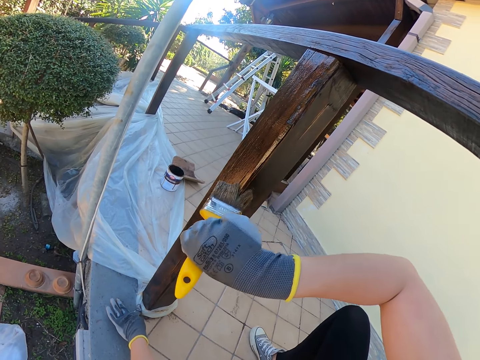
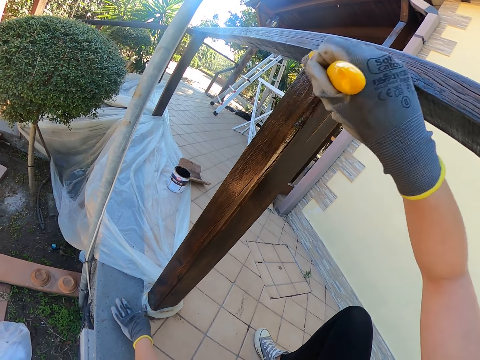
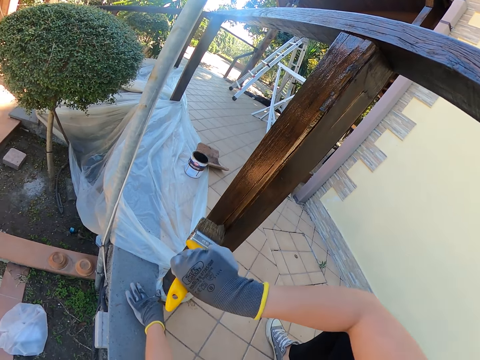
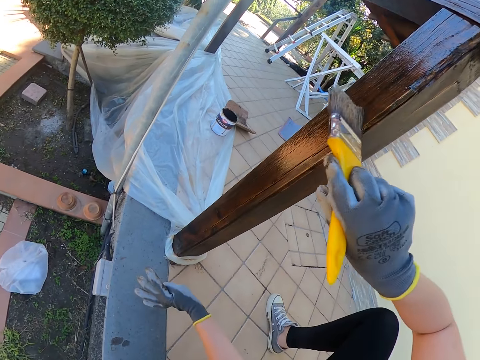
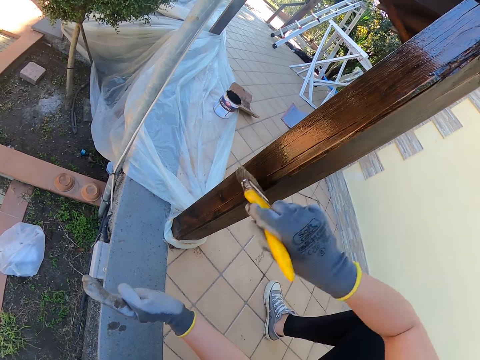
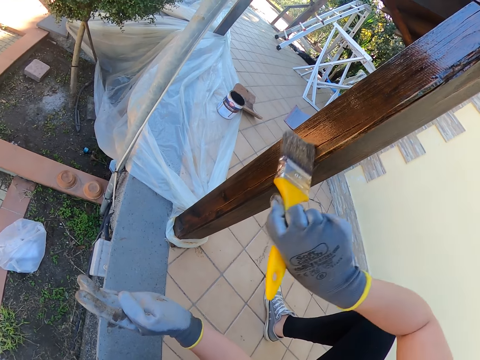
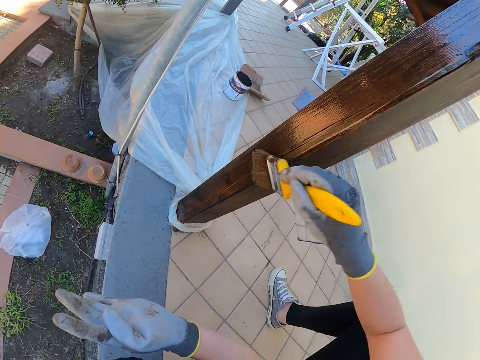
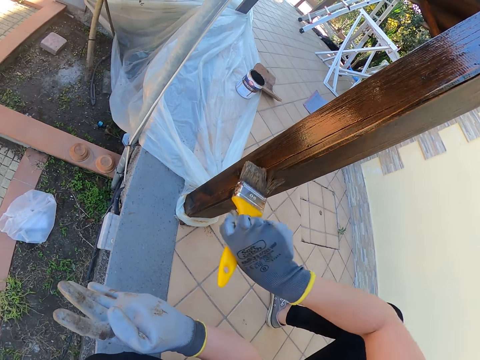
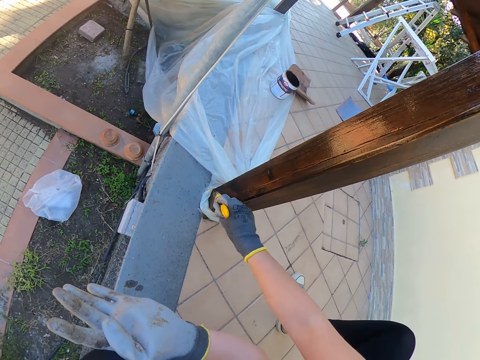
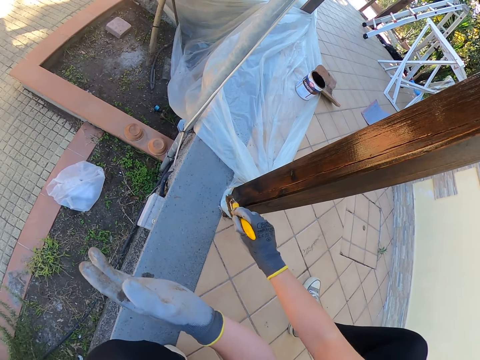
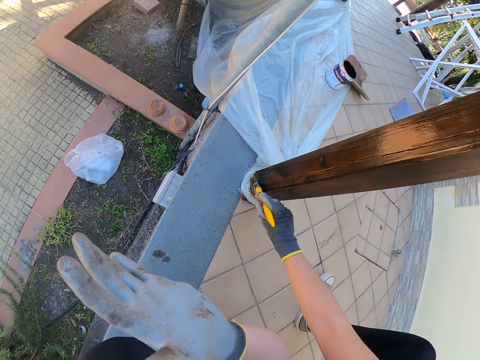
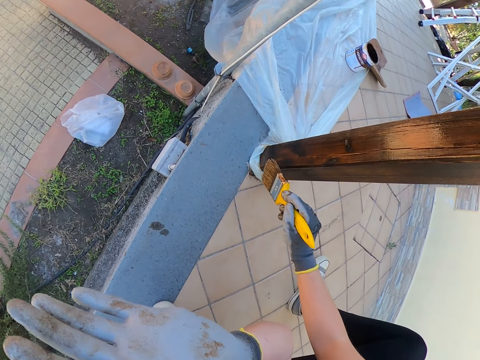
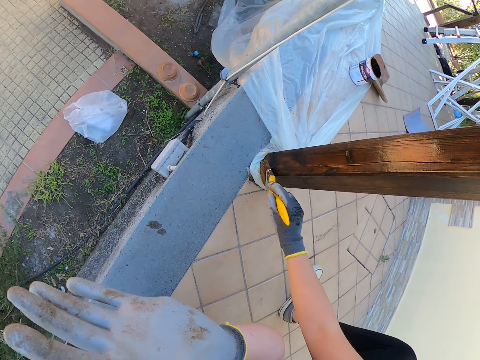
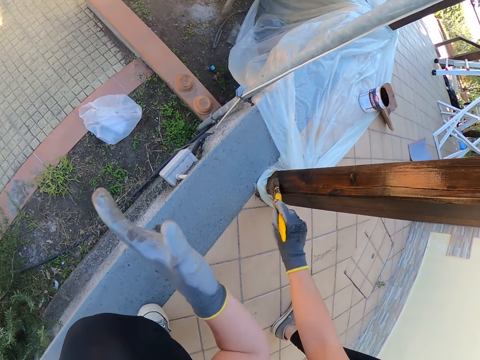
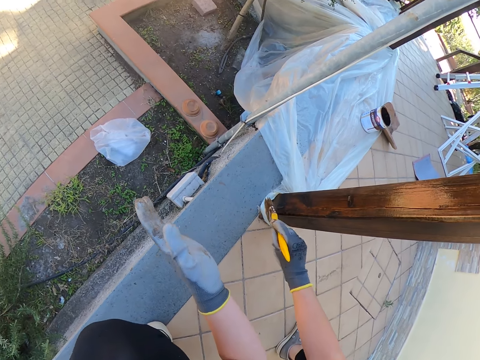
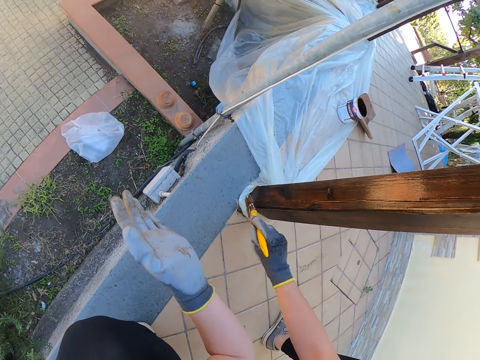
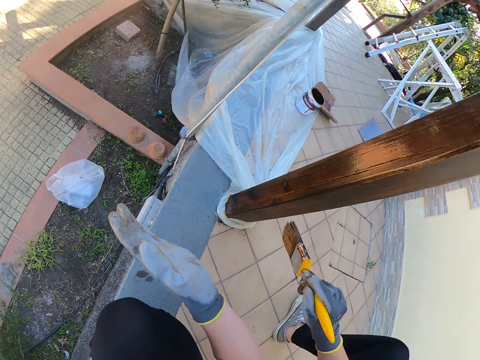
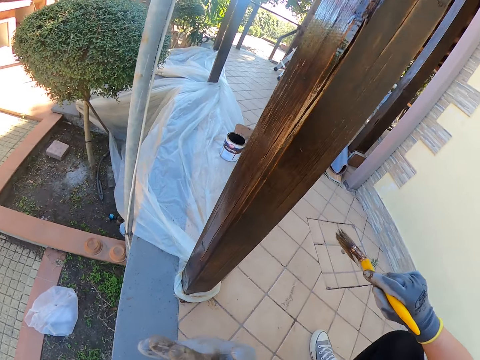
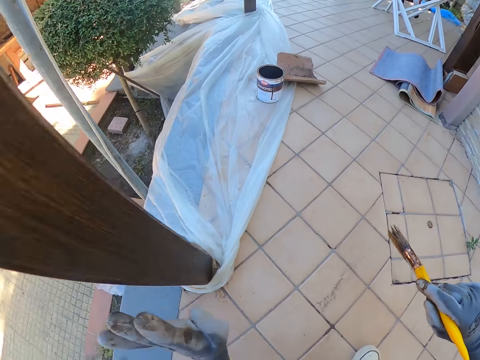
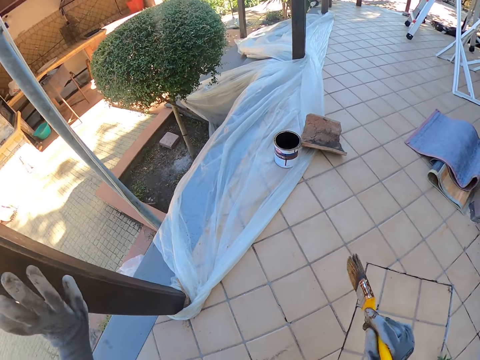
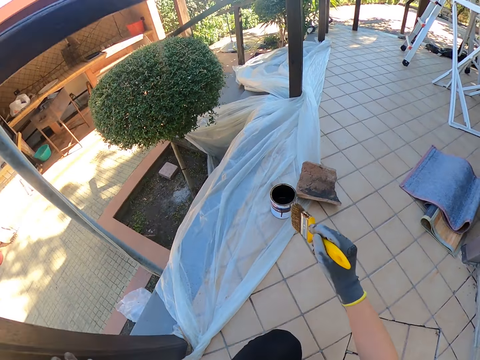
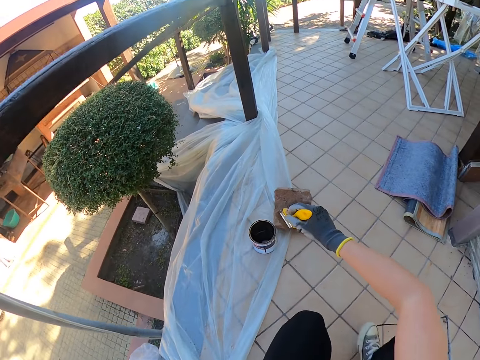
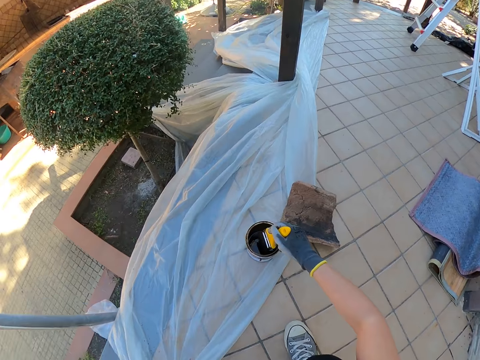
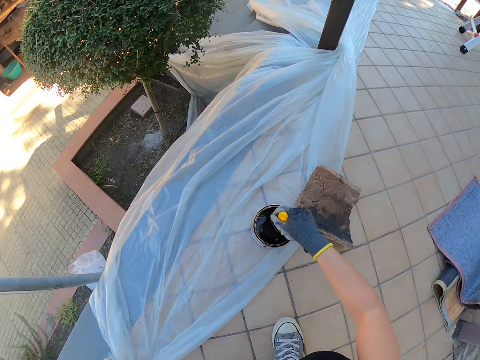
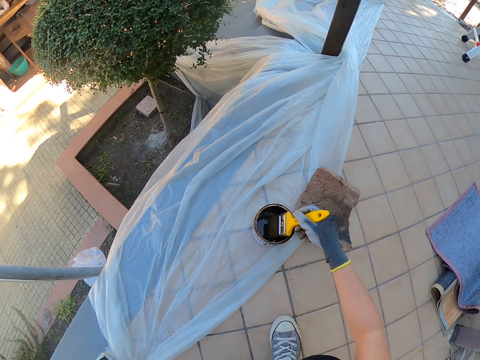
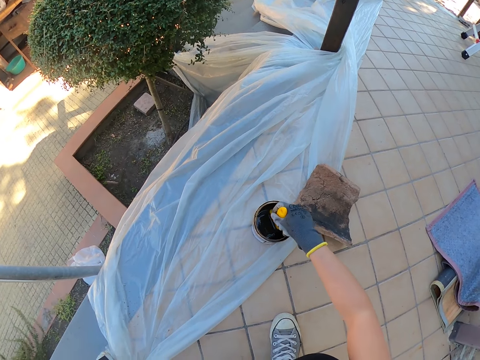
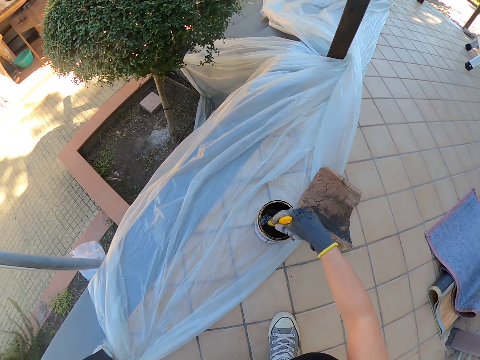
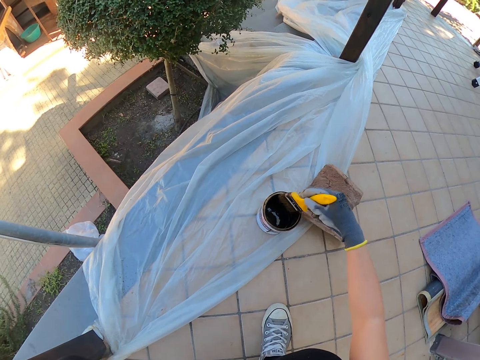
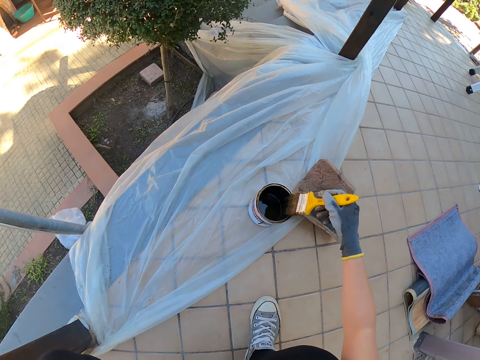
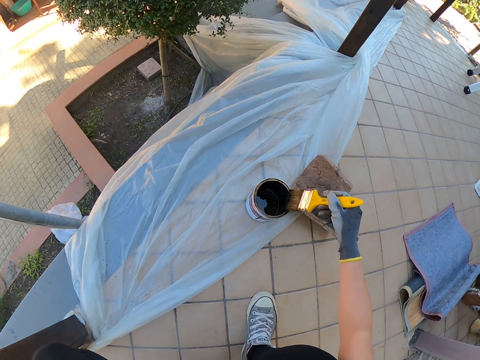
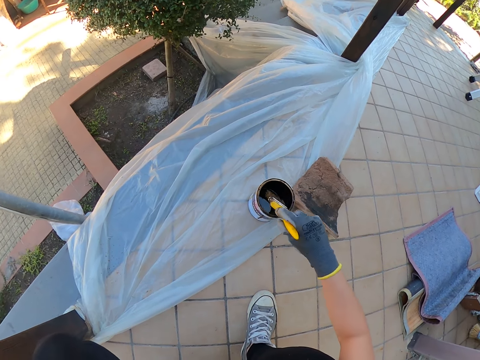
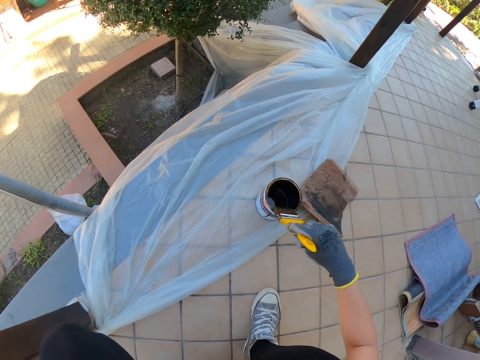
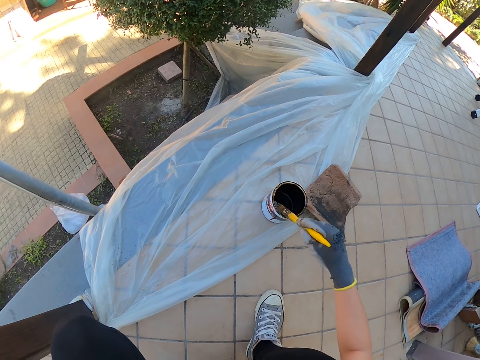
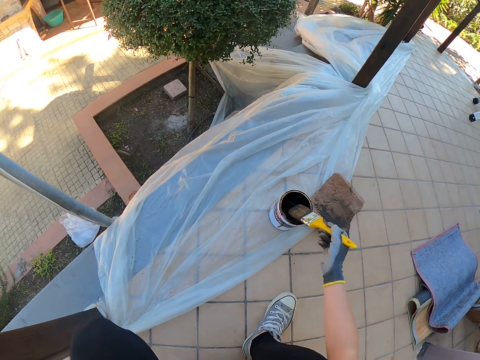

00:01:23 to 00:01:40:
The camera wearer raises his hands. He removes his hand from the polythene sheet. He removes the brush from the porch rail post. He moves towards the can of paint. He touches the porch rail post. He dips the paint brush in the paint can. He drains the paint on the brush by the side of the paint can. He removes the brush from the paint can.

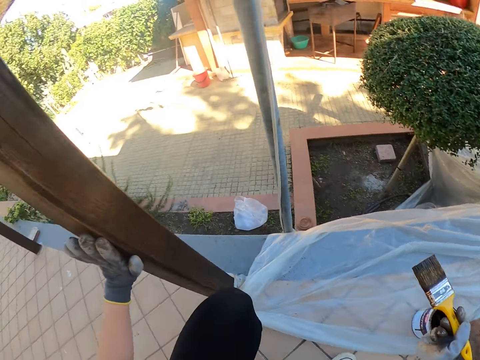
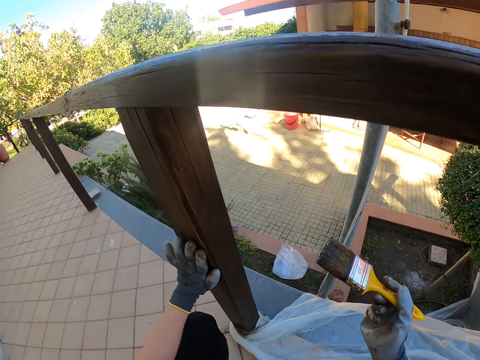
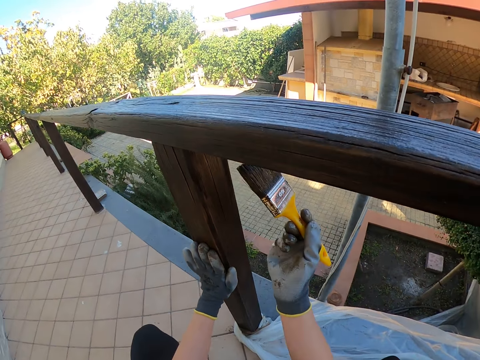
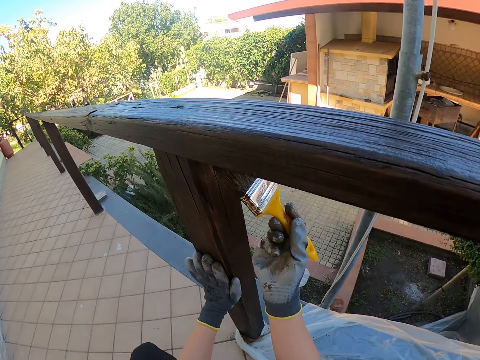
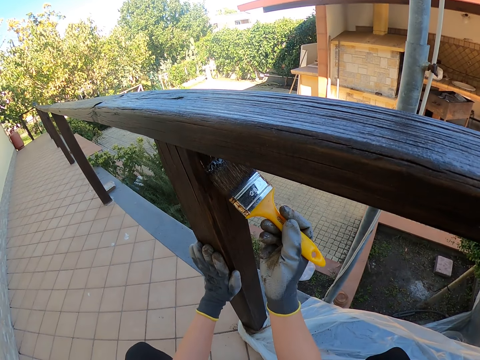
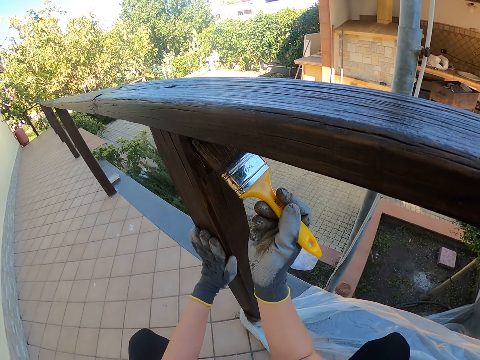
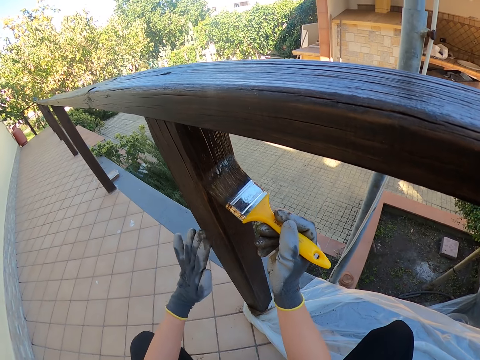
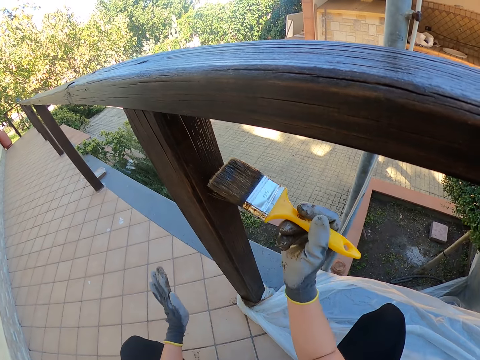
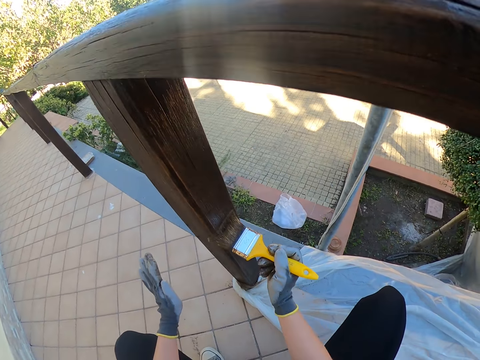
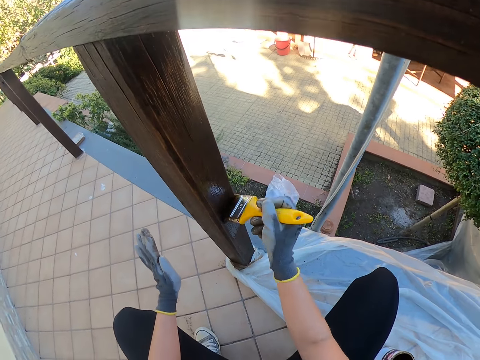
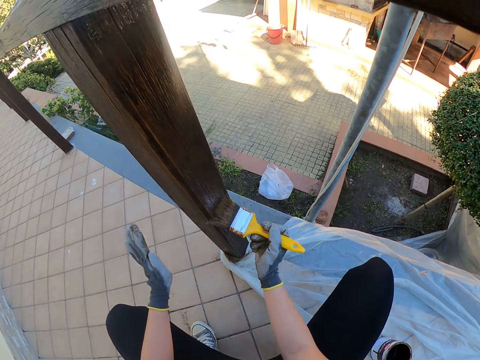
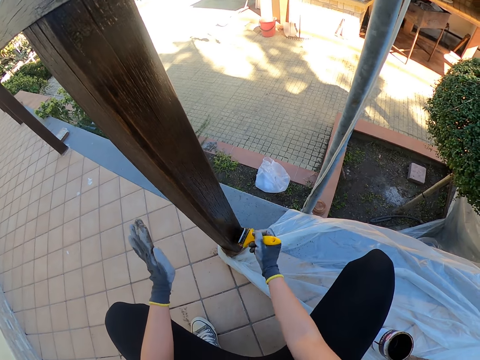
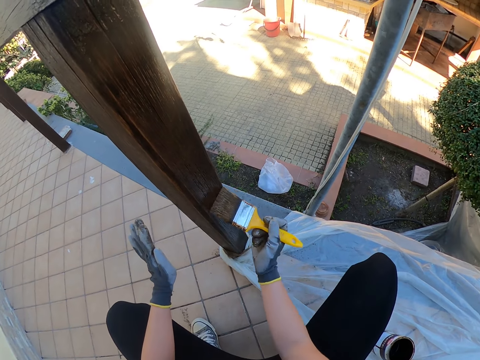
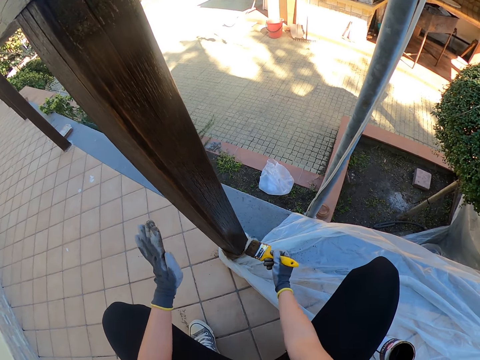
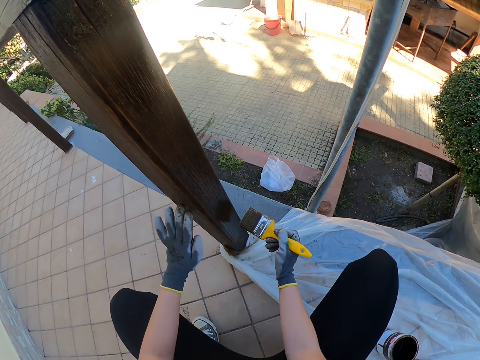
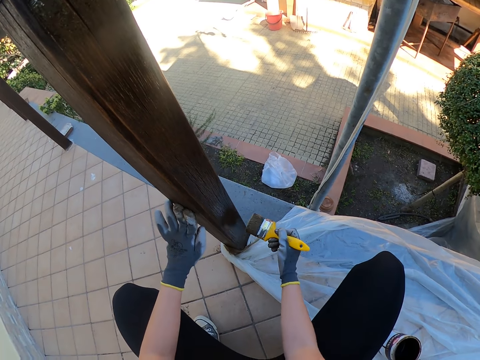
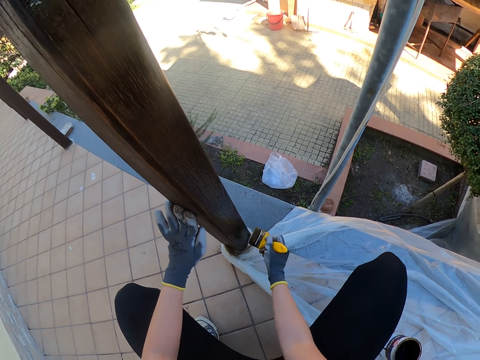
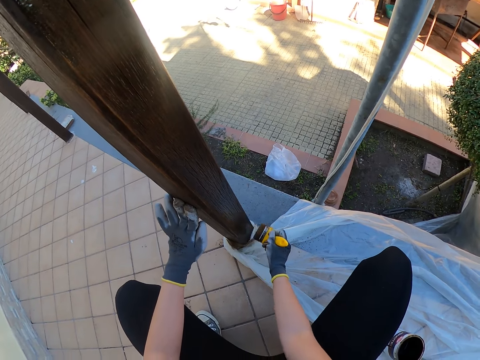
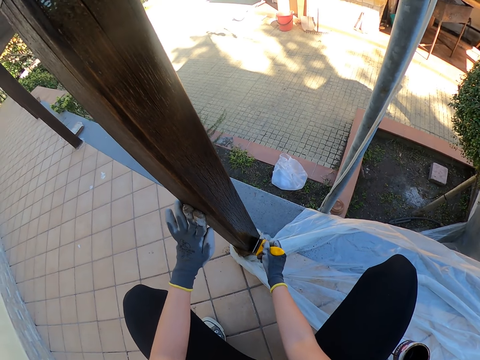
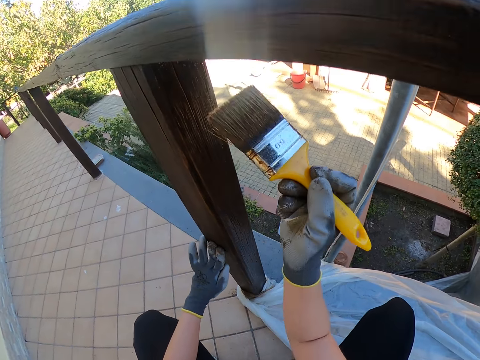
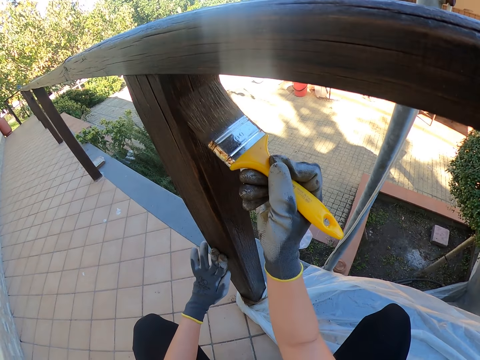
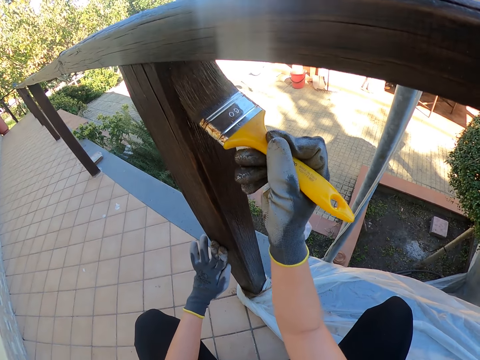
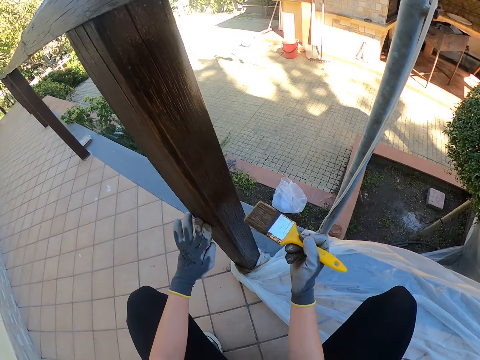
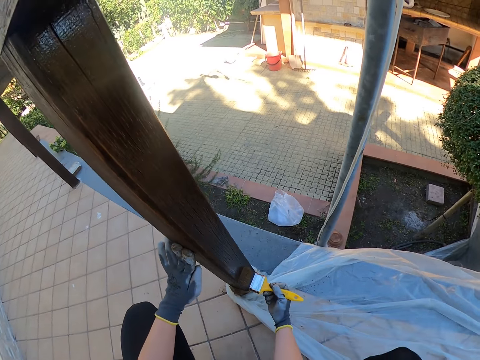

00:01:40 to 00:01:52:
The camera wearer moves back to the wooden guard rail or porch rail post. He paints the wooden guard rail. He removes his hand from the porch rail post. He puts his hands on the wooden guard rail.
